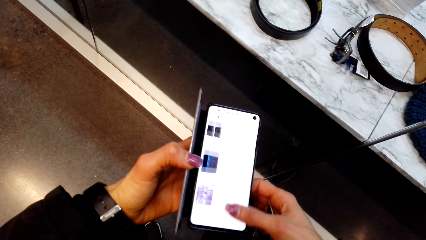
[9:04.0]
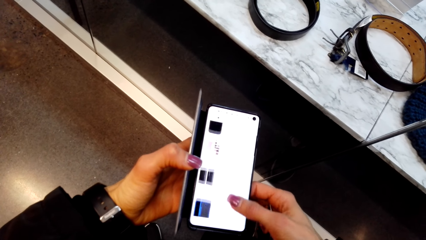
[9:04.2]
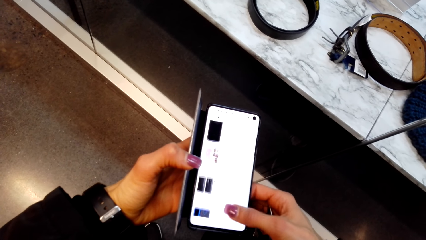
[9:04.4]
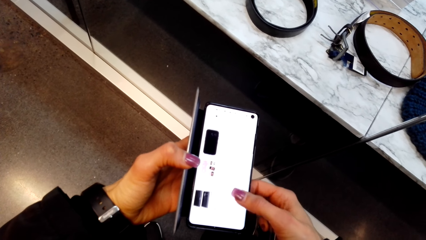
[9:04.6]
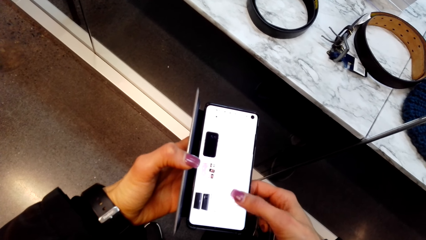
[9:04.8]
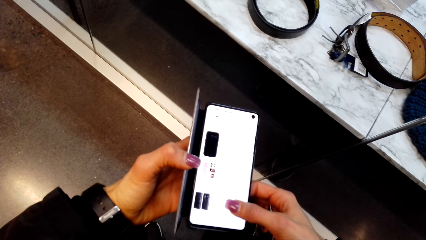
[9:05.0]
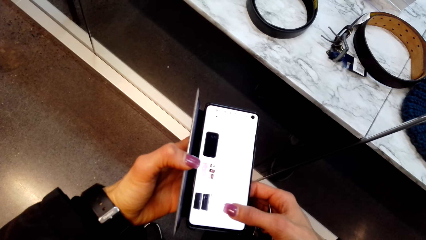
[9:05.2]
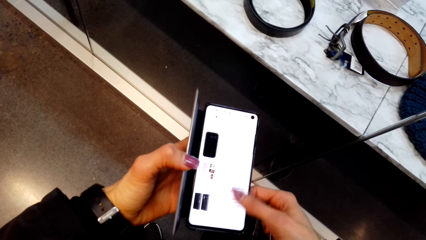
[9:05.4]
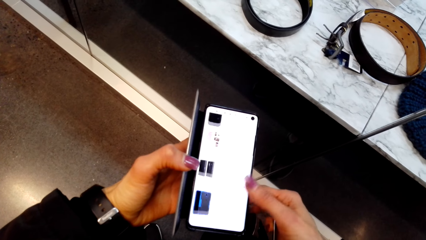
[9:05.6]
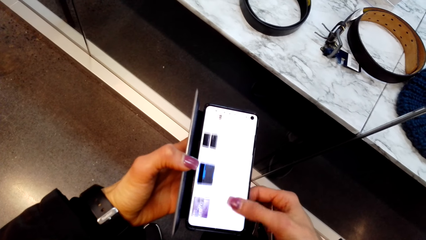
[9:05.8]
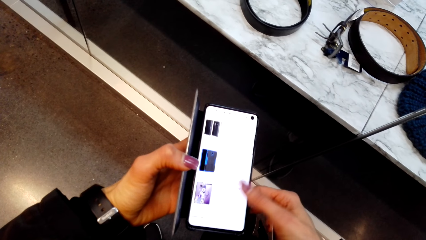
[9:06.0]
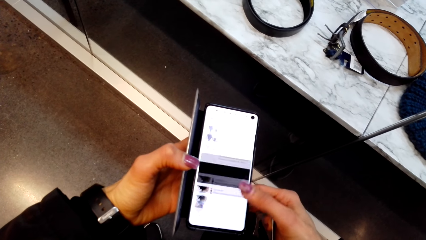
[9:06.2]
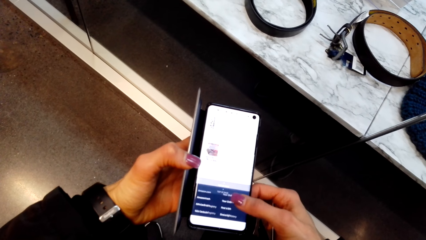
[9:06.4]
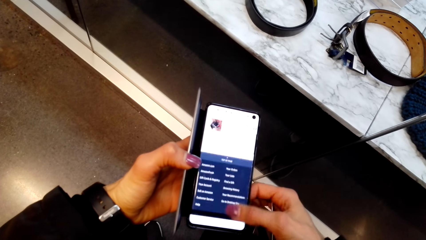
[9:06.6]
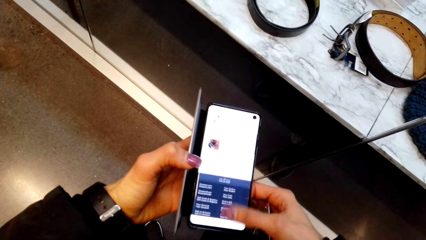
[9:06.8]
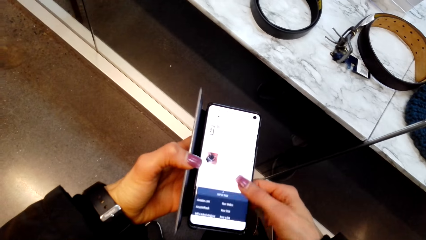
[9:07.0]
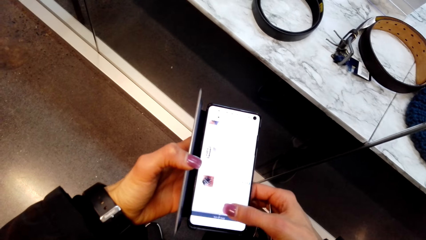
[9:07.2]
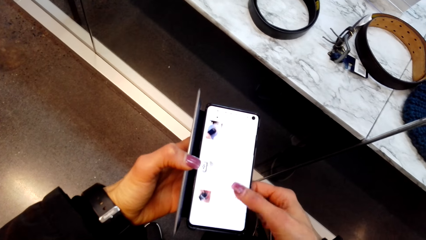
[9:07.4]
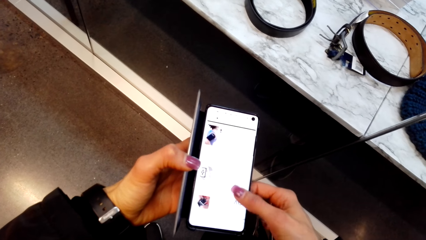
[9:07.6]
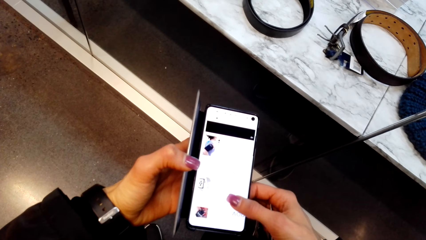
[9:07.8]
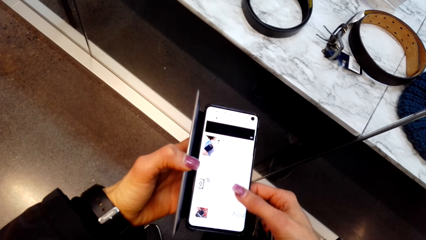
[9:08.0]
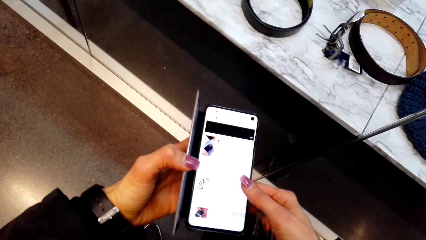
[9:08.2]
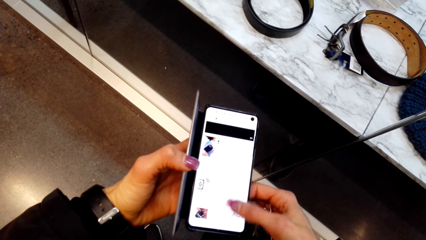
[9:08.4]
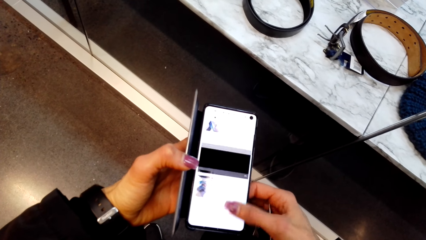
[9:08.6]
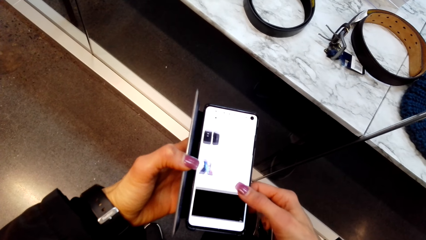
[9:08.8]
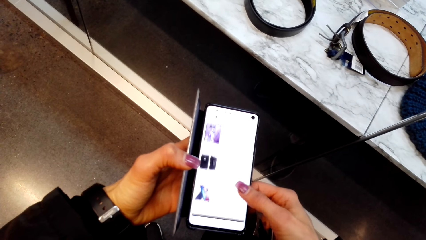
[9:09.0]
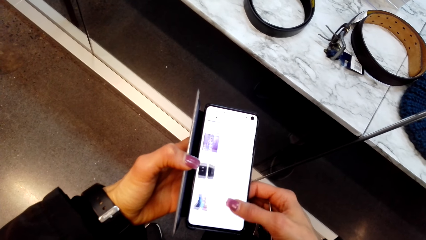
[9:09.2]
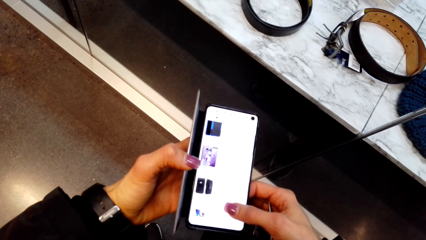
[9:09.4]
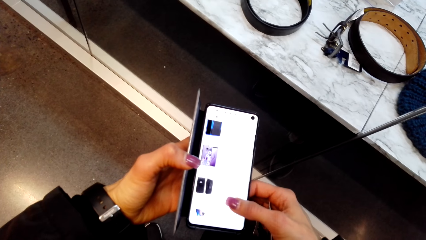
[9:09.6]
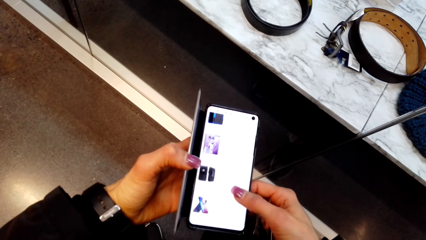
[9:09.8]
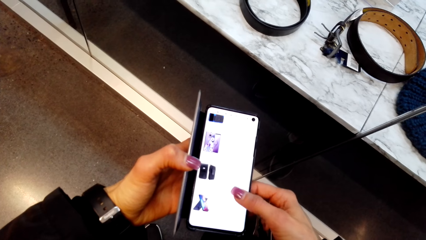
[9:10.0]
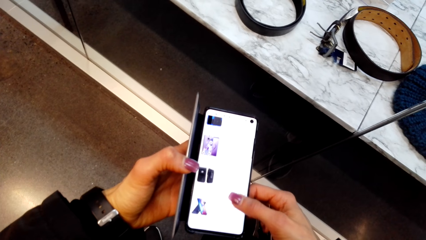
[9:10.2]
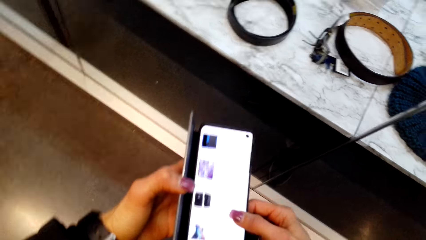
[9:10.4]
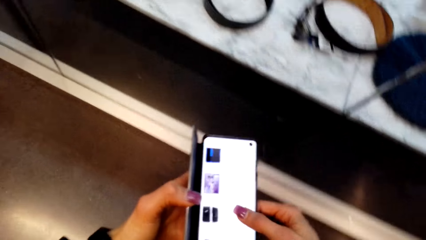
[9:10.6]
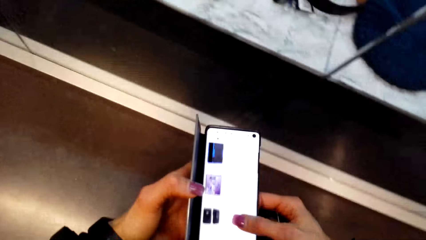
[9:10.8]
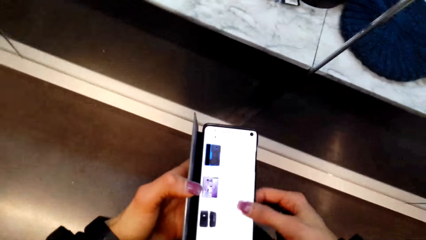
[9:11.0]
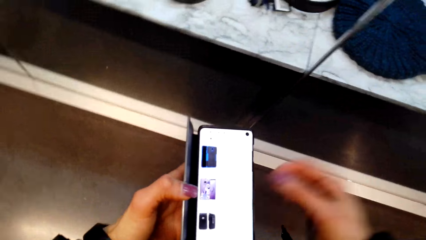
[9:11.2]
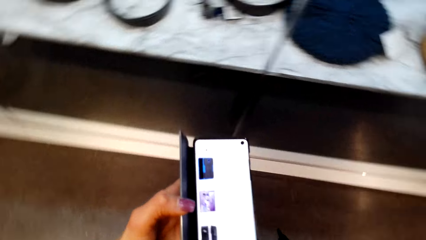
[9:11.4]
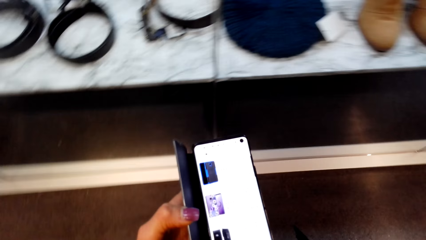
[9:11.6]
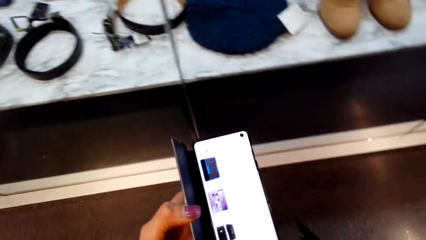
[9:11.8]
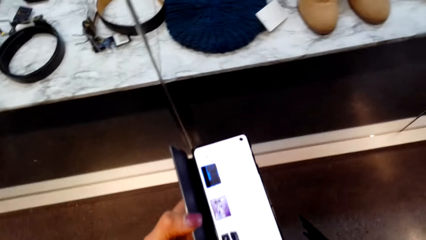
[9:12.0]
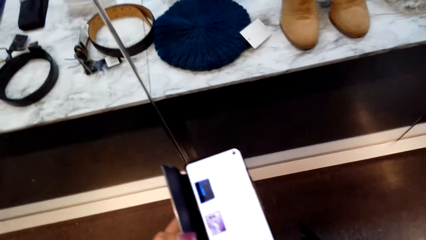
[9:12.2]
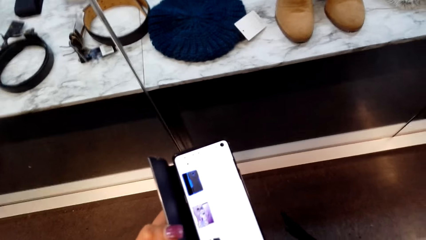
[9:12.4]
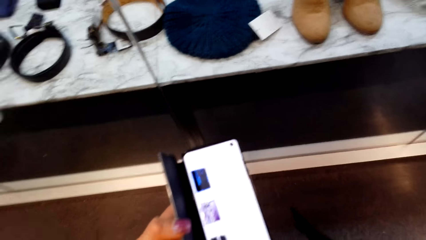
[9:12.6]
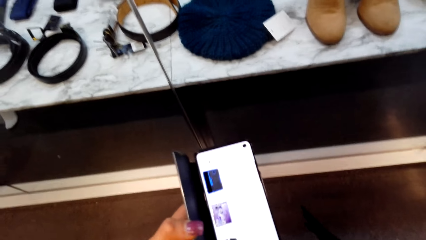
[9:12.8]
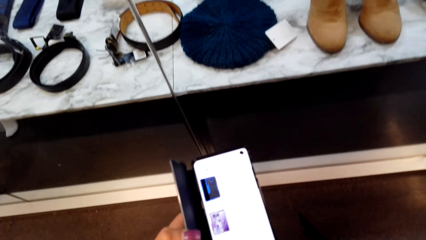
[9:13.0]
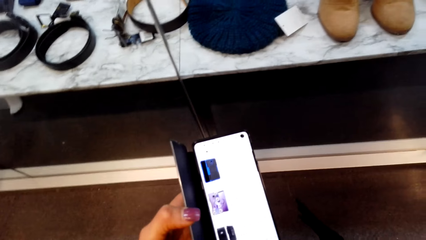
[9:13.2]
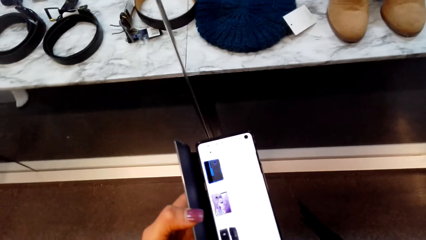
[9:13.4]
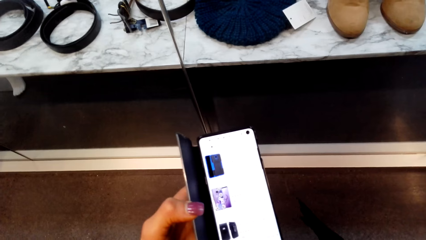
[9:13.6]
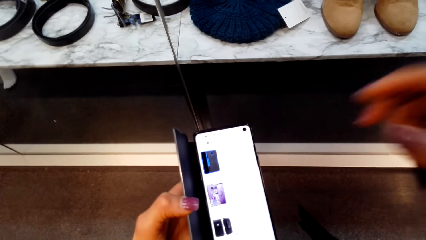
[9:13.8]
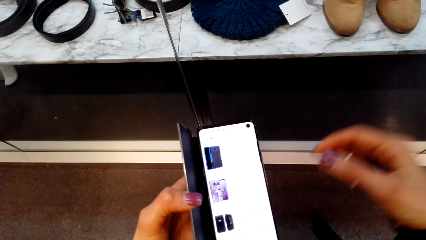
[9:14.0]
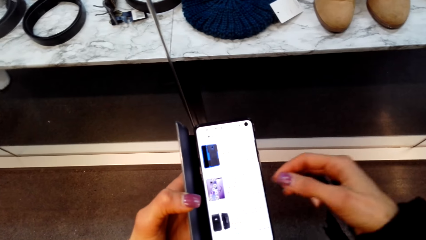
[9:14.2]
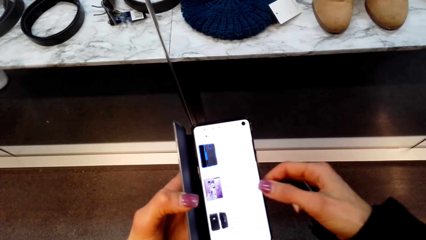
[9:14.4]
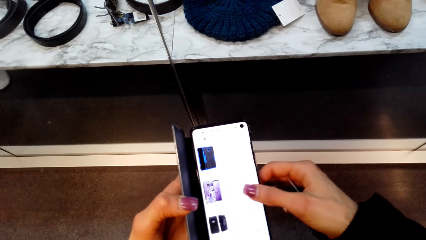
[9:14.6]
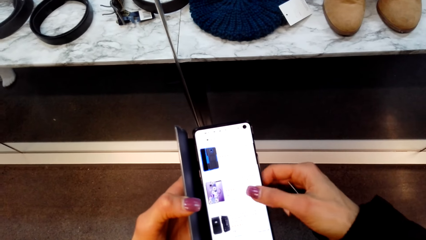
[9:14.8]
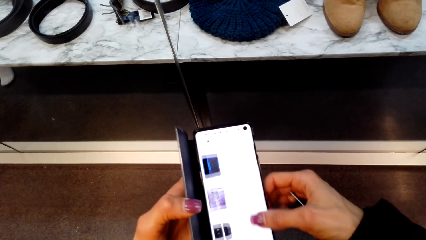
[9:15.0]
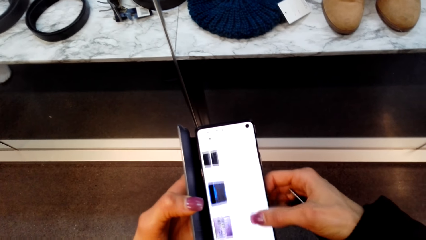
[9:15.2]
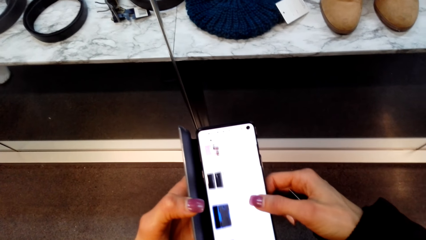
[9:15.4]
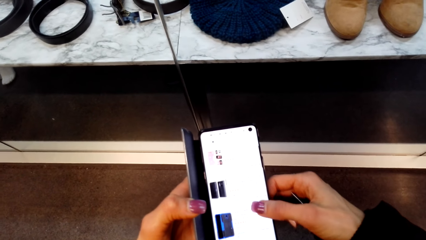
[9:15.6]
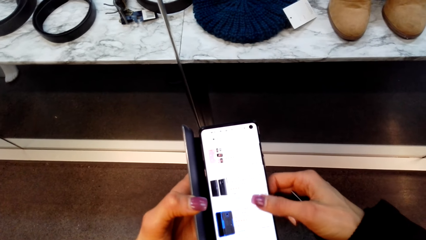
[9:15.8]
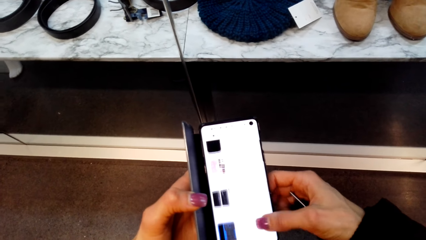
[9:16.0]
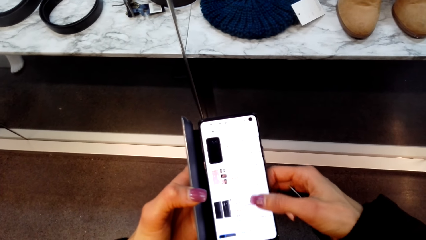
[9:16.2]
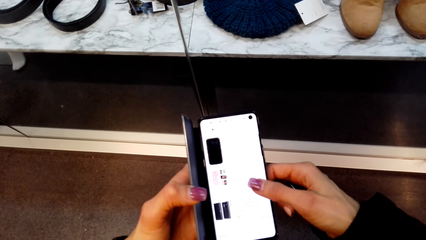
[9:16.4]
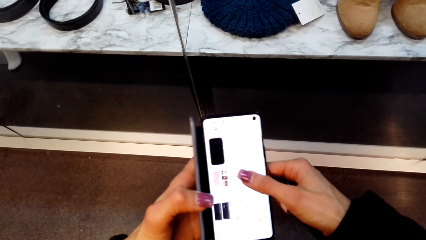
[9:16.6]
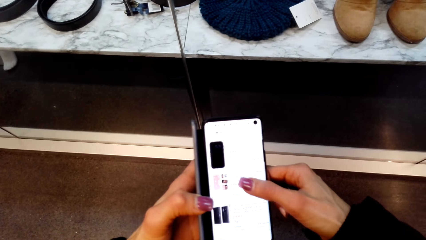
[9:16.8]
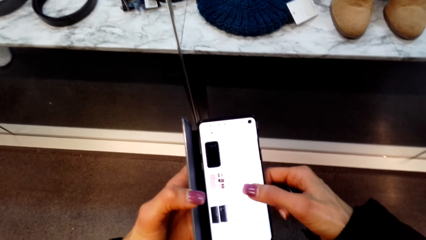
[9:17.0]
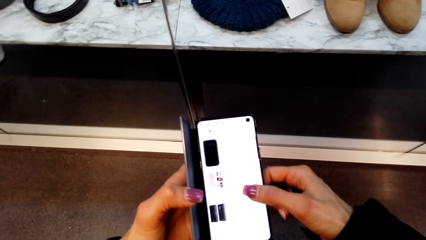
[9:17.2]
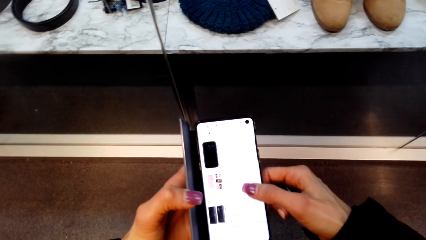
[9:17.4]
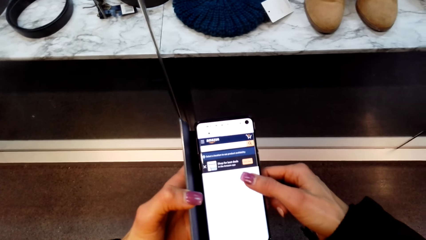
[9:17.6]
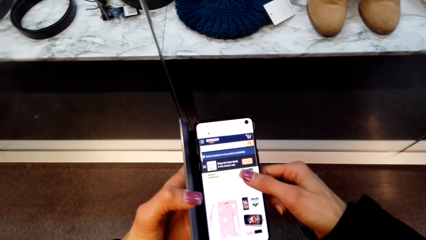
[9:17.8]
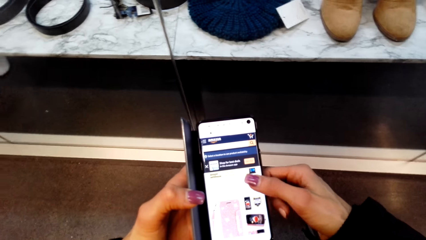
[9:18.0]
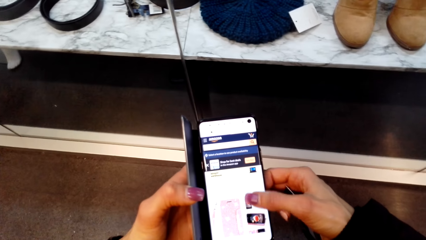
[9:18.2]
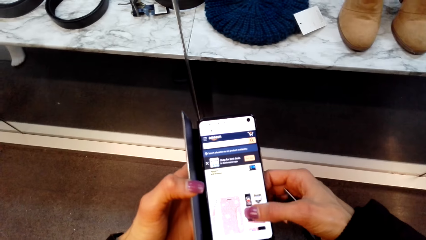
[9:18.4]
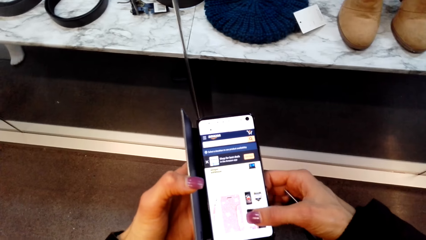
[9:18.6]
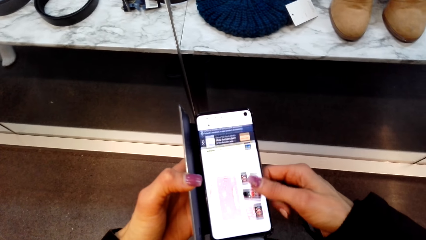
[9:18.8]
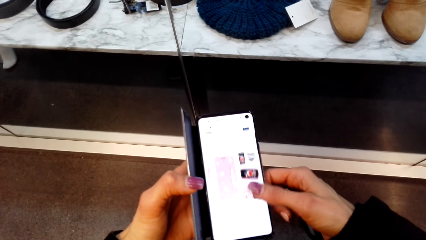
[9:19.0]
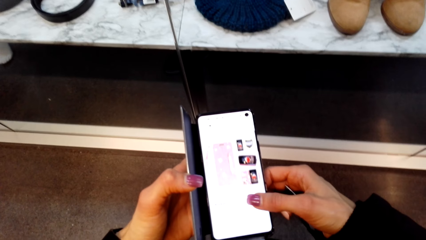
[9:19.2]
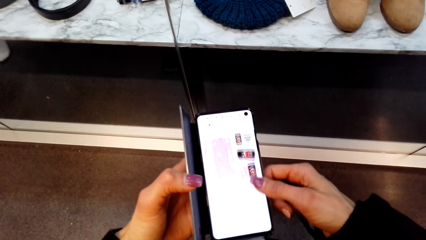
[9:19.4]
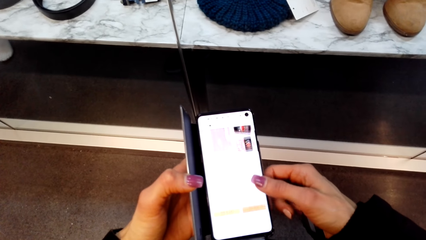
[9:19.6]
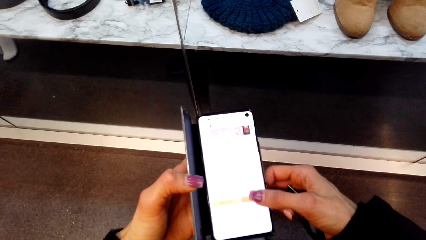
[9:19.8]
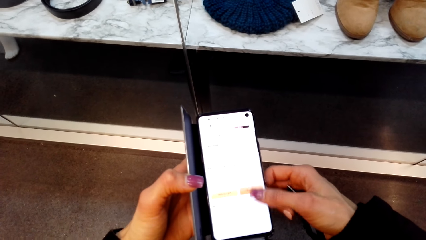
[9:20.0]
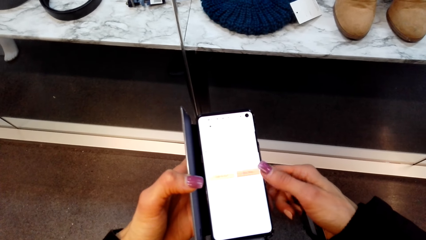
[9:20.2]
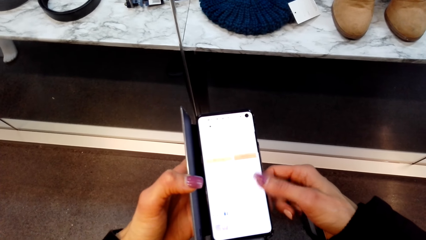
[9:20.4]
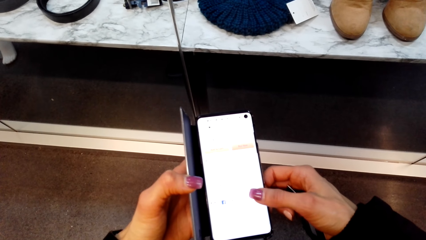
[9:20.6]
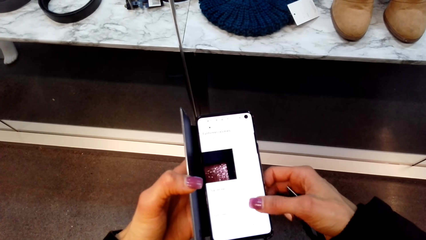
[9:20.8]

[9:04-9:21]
The camera wearer scratches her face with a hand. She stares at a phone. She operates the phone. She operates the phone again.
